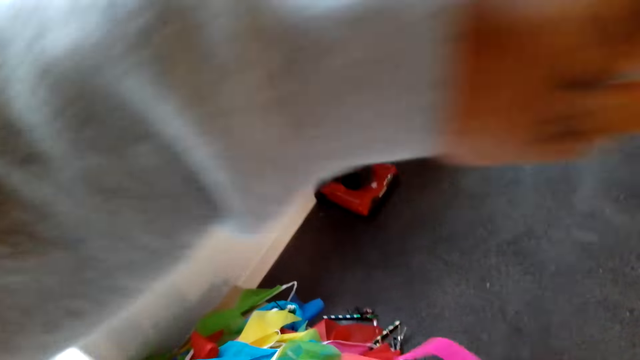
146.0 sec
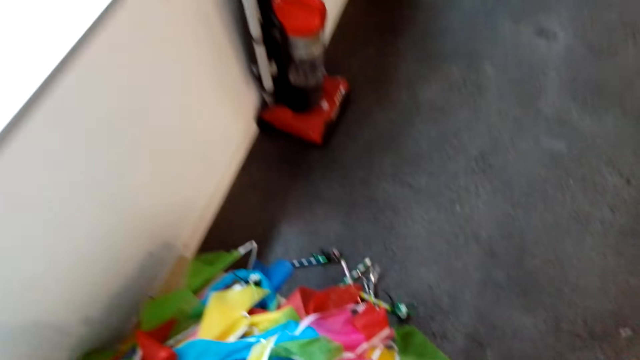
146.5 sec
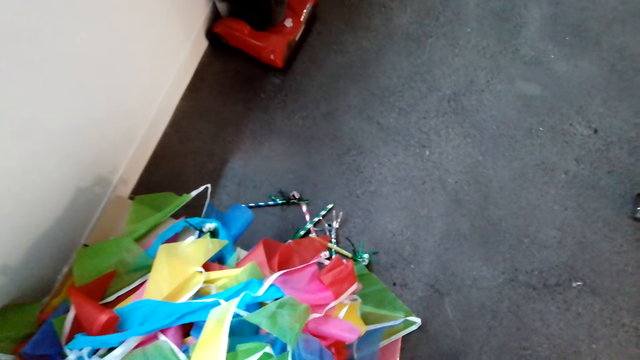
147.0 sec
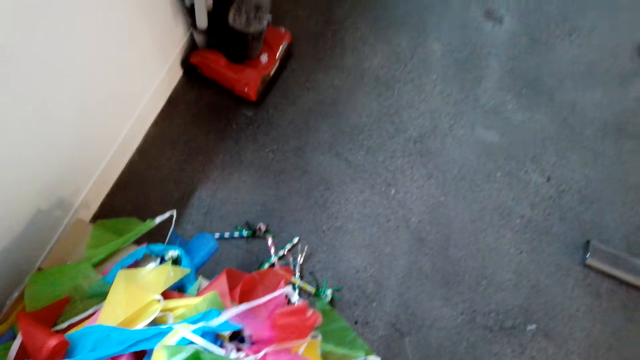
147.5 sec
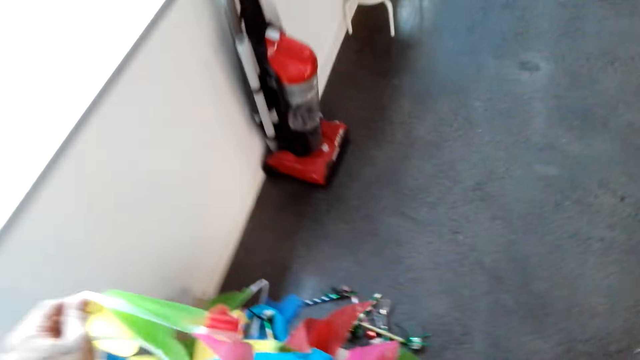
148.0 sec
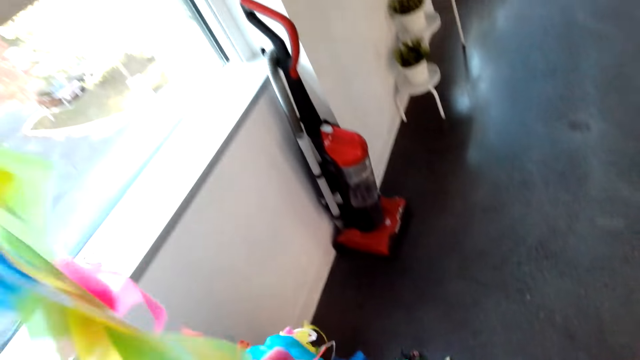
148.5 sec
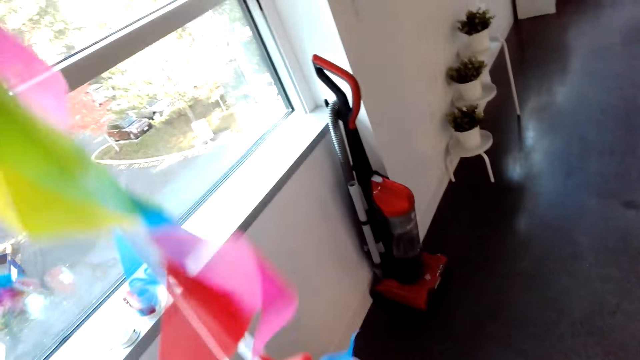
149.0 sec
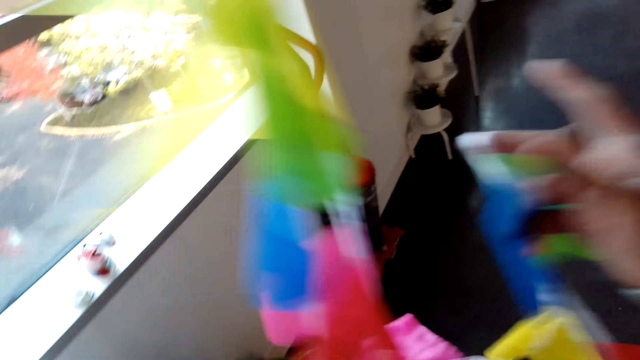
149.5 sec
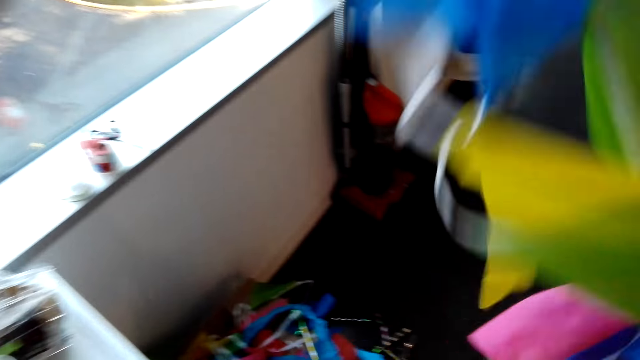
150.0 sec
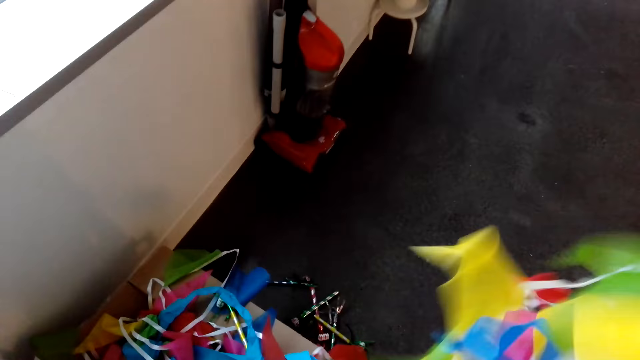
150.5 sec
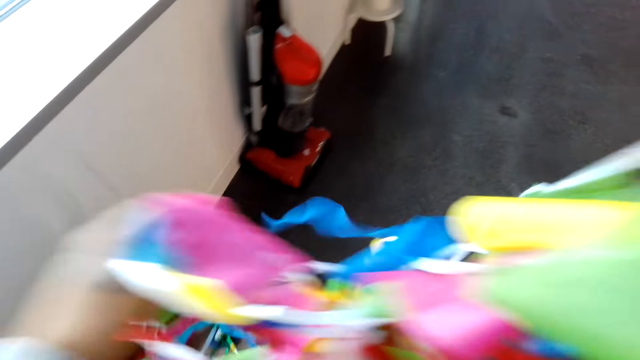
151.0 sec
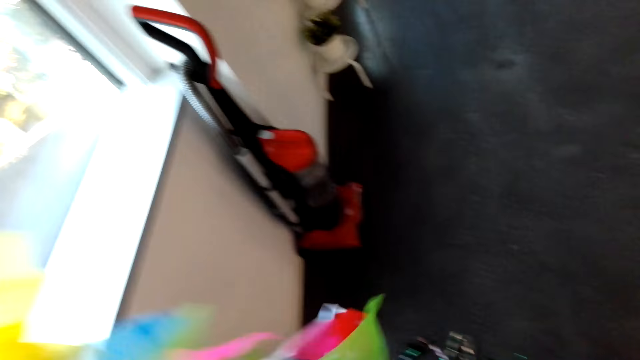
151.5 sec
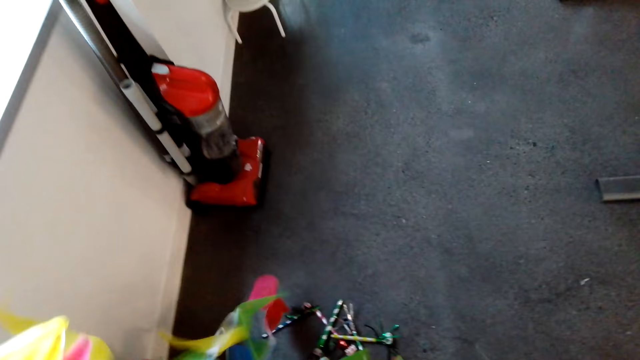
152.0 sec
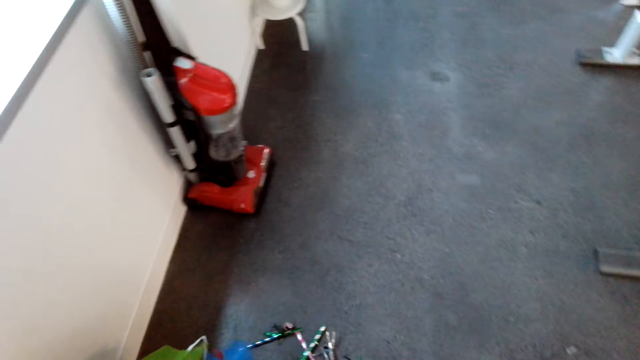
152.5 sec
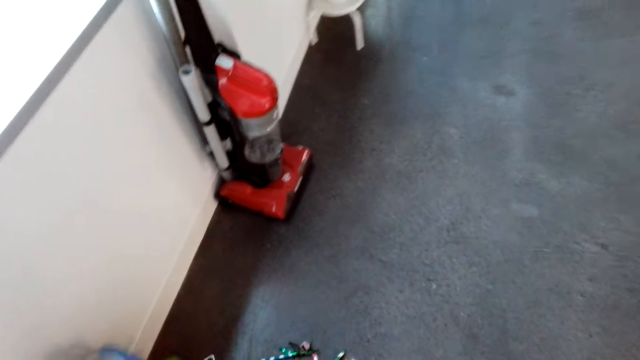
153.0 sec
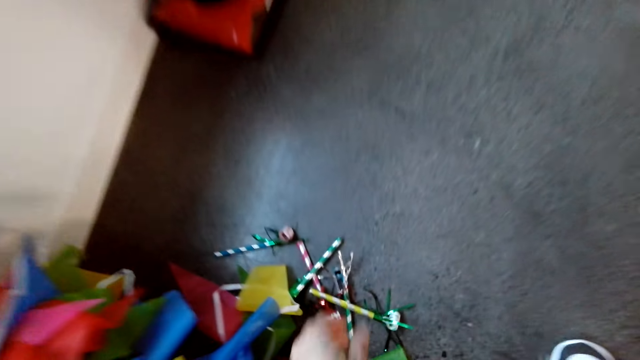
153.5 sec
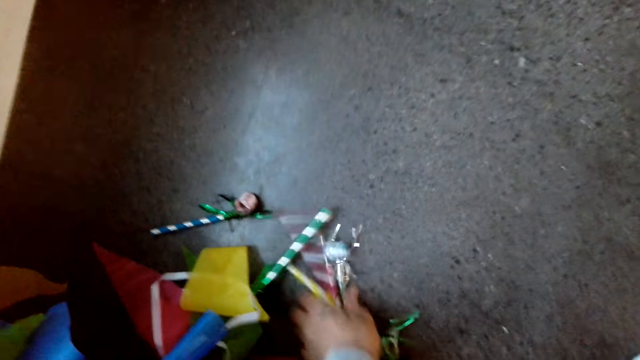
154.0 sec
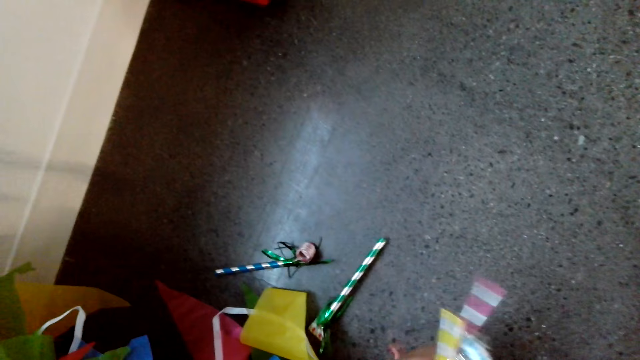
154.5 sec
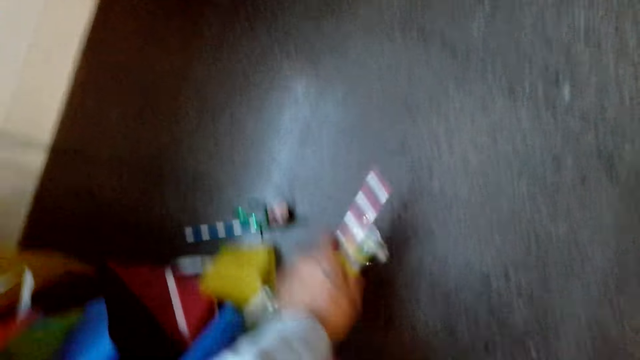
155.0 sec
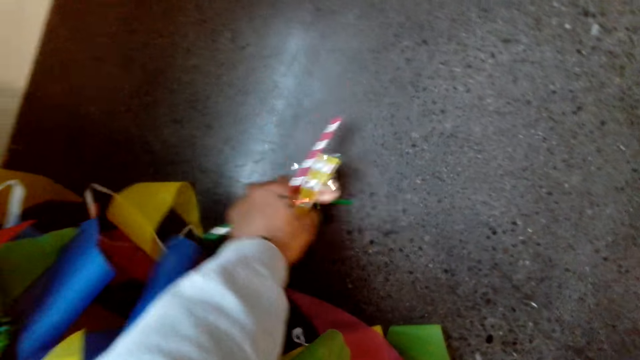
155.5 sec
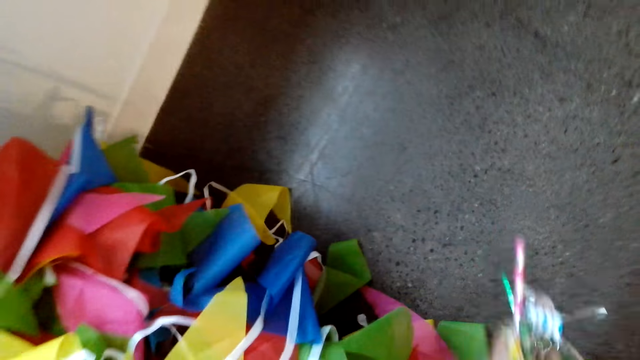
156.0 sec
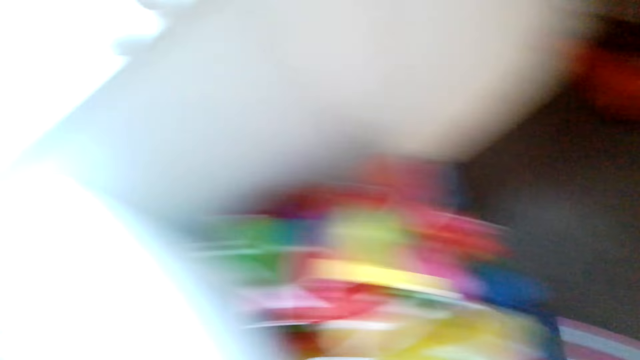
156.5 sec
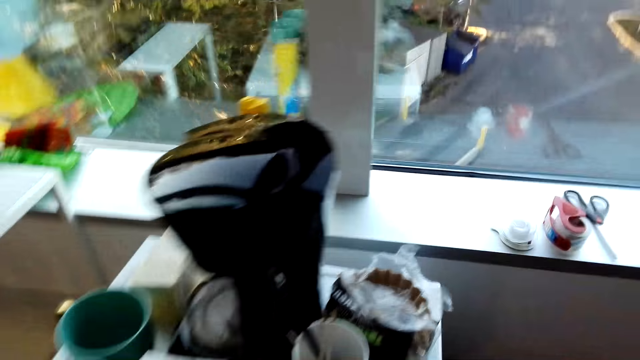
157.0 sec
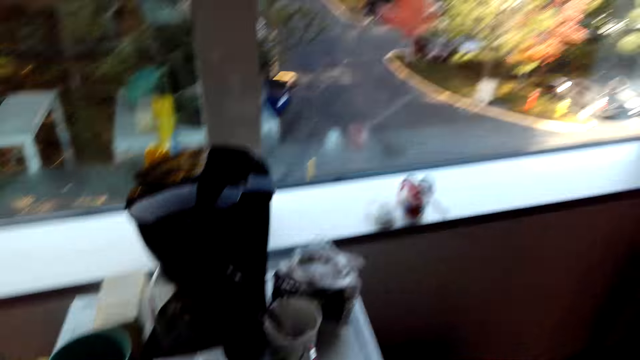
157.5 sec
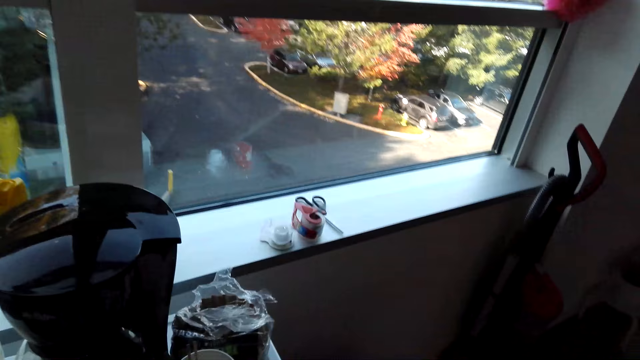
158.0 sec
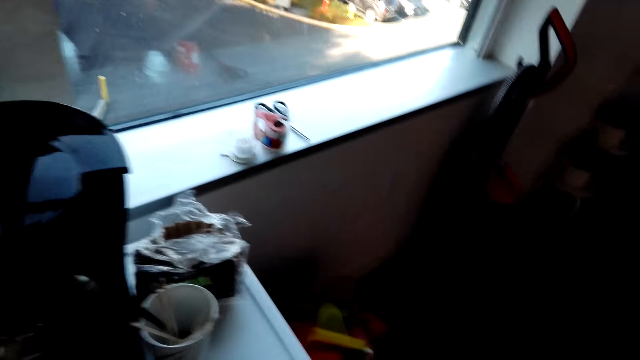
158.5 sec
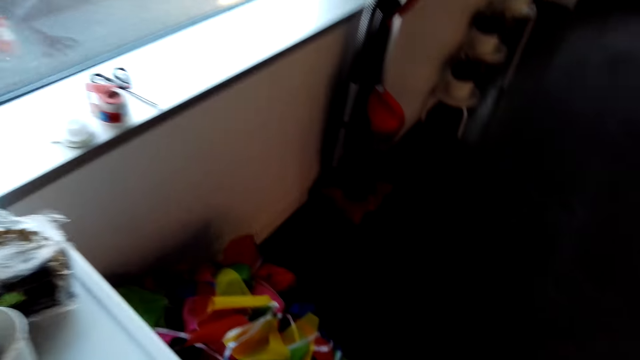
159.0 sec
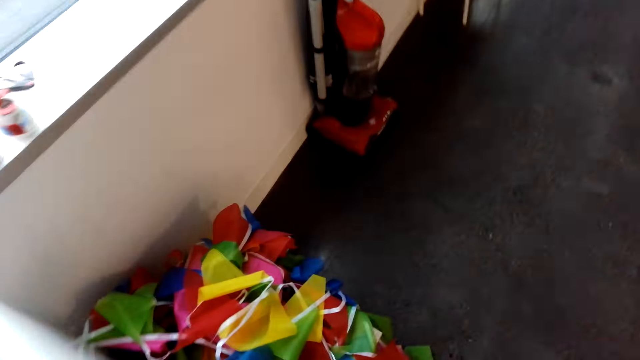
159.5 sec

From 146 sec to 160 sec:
The camera wearer picks up the decorating ribbon or decoration. They check the decoration. They converse with a man. They pick up the party horn. They look around. They converse with the man.

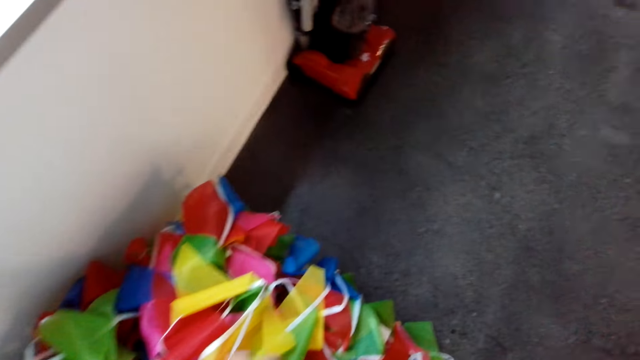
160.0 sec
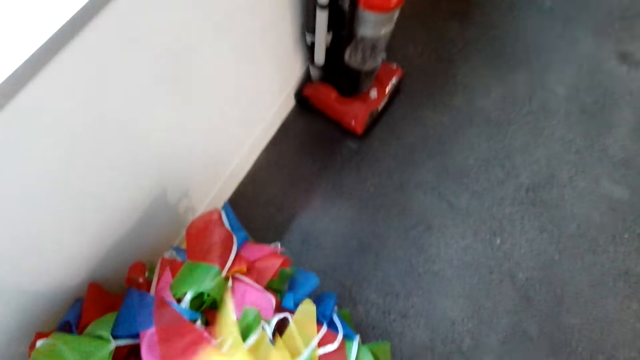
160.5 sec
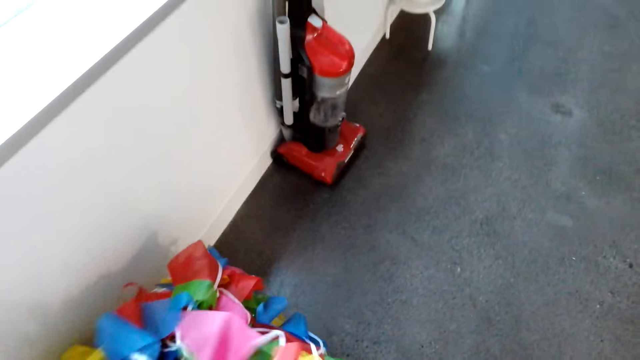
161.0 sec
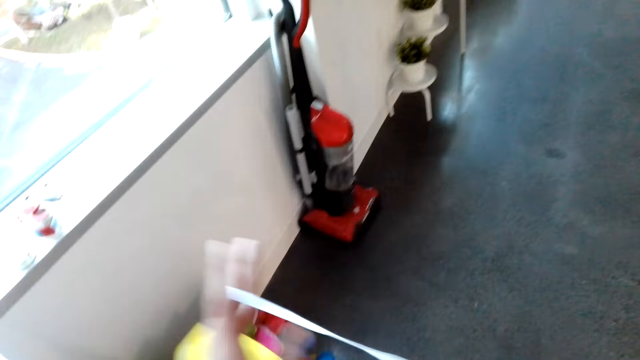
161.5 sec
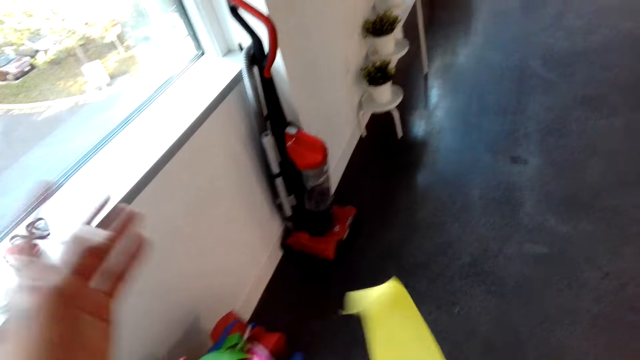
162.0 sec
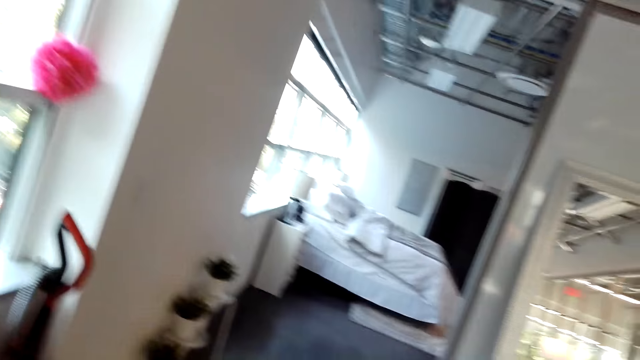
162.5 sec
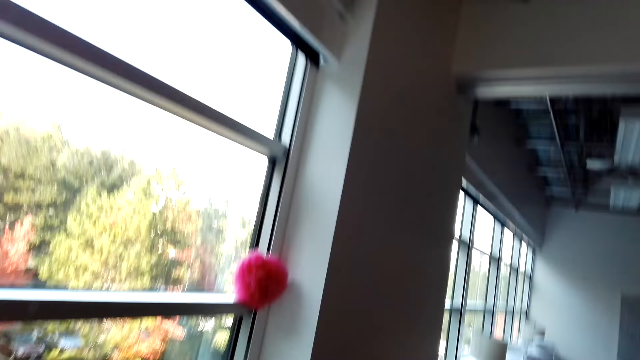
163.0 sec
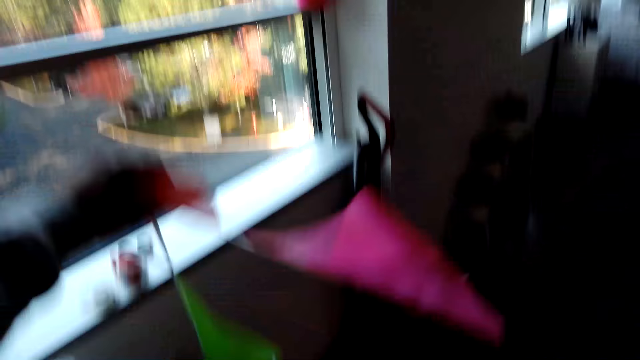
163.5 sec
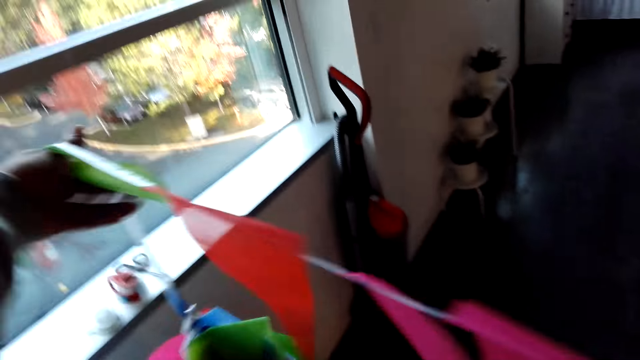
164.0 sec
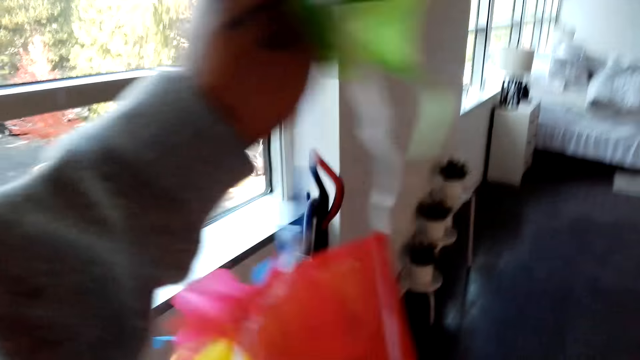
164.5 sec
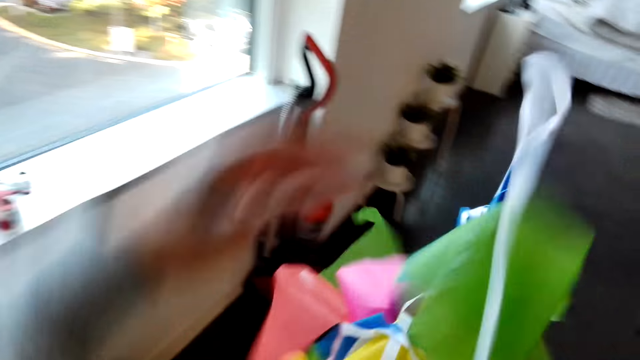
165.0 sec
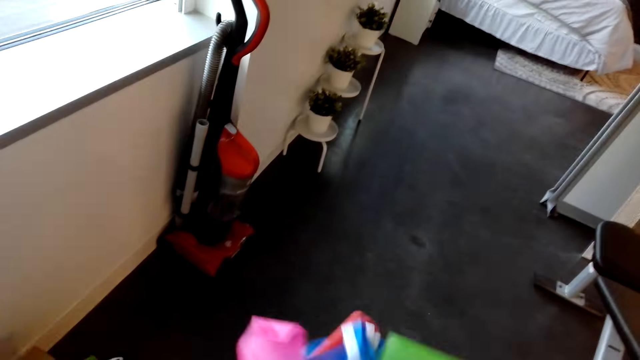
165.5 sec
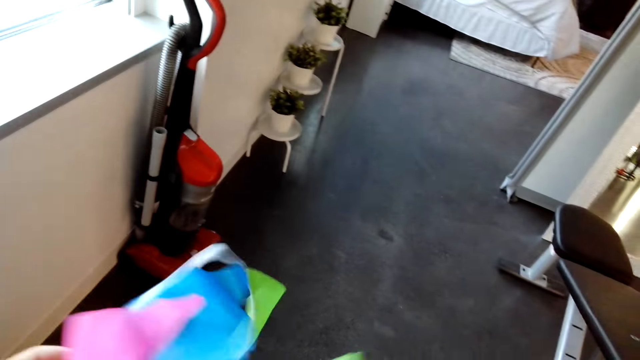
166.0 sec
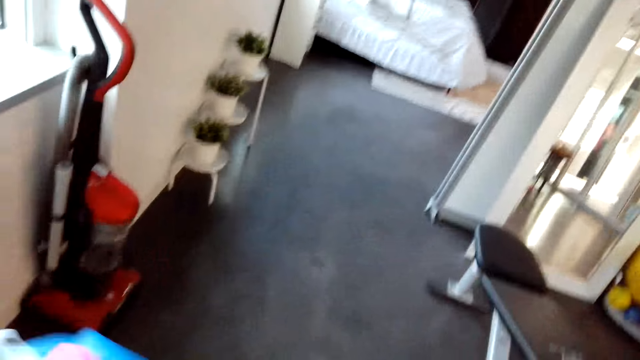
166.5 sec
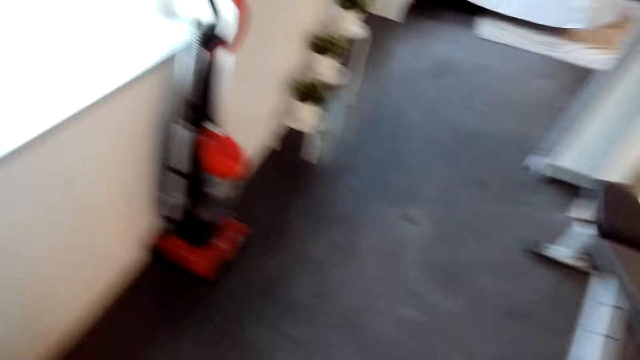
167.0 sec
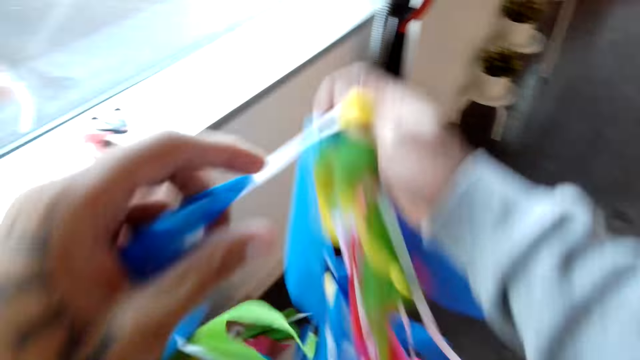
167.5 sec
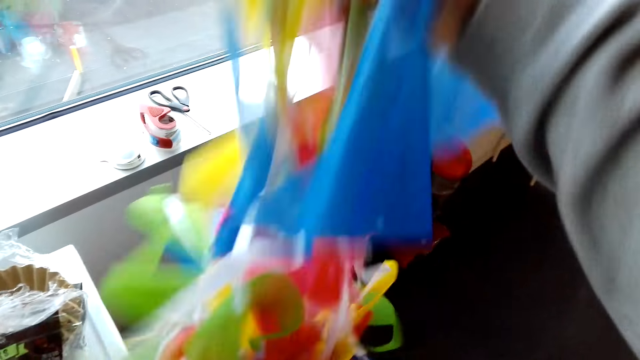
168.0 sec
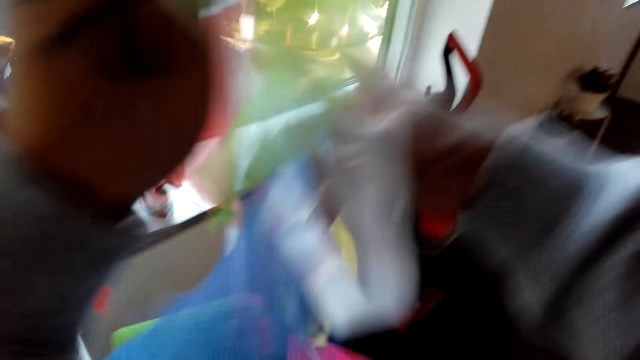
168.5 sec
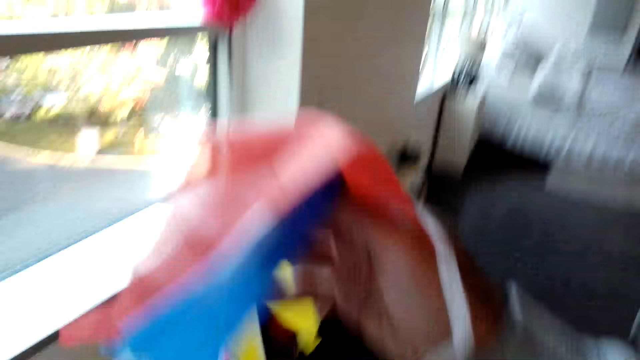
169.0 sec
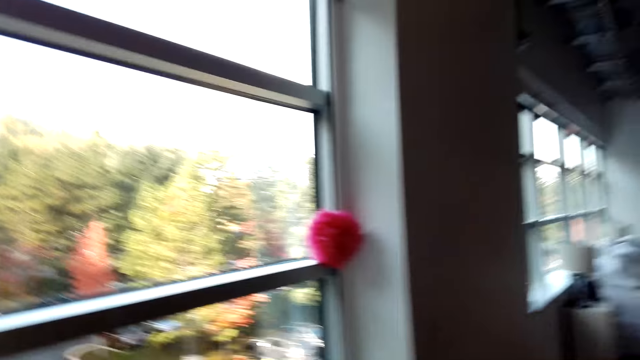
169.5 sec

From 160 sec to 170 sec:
The camera wearer picks up the decorating ribbon or decoration. They sort the decorating ribbon. They check the decoration. They converse with a man.
